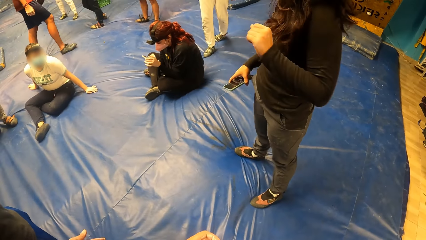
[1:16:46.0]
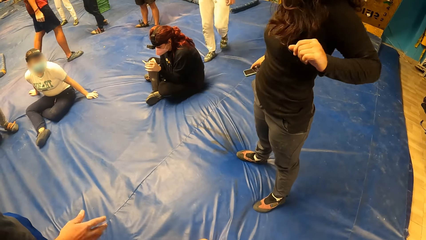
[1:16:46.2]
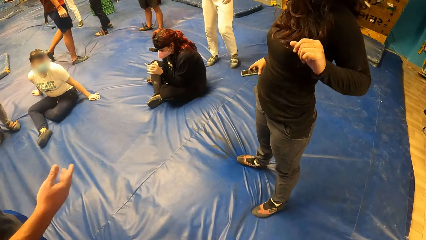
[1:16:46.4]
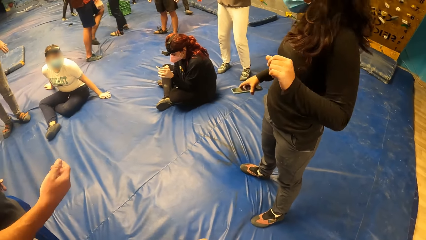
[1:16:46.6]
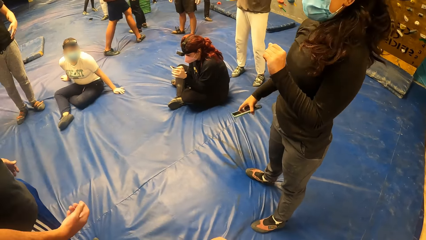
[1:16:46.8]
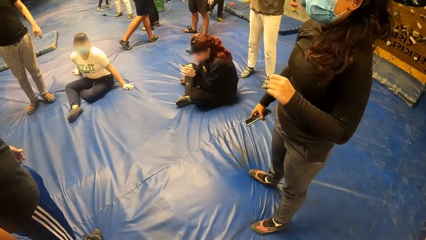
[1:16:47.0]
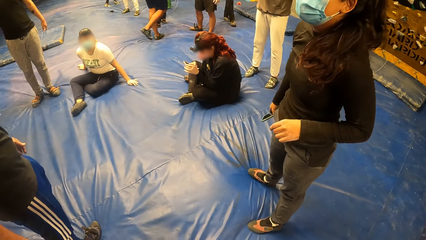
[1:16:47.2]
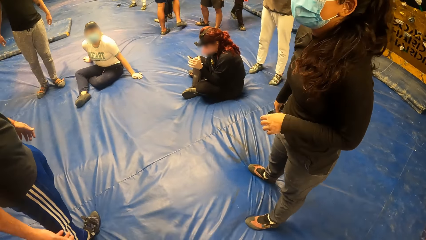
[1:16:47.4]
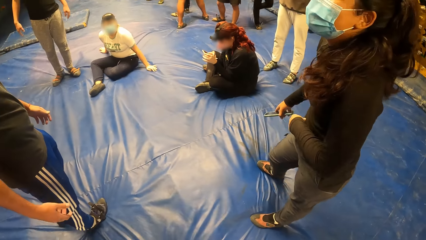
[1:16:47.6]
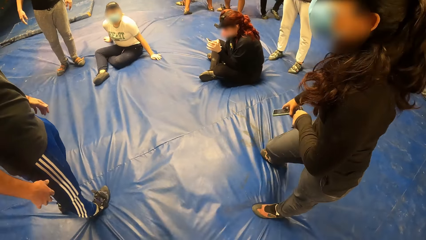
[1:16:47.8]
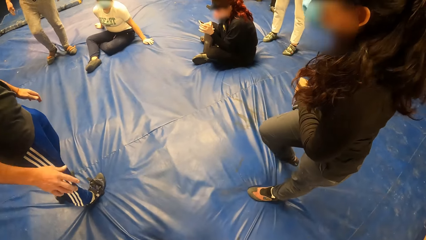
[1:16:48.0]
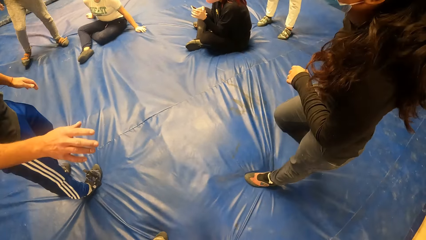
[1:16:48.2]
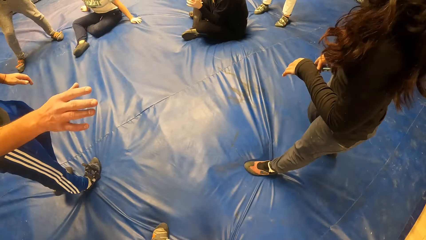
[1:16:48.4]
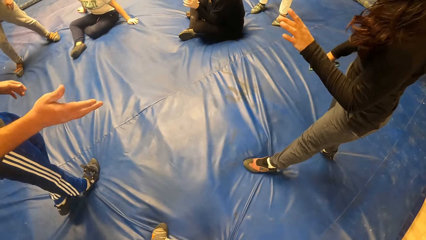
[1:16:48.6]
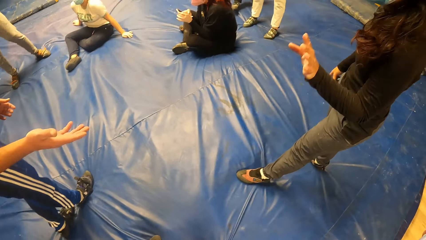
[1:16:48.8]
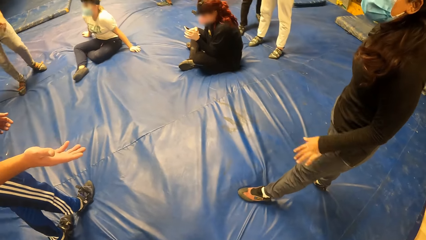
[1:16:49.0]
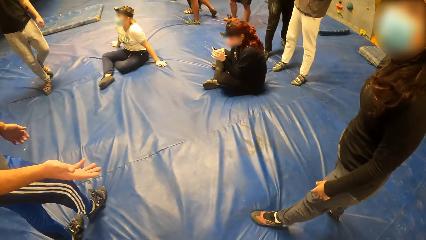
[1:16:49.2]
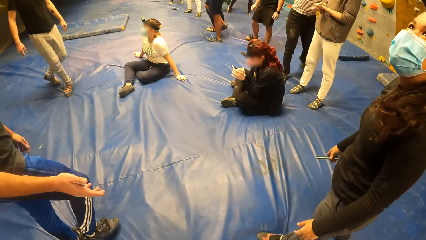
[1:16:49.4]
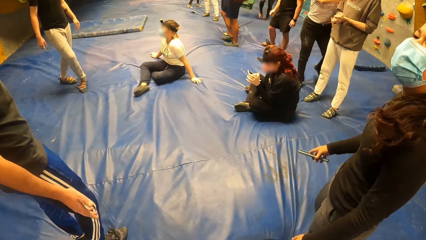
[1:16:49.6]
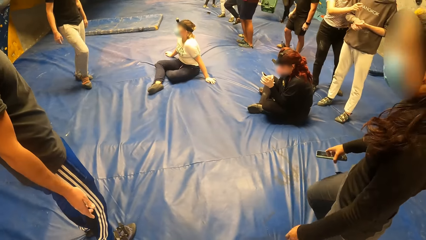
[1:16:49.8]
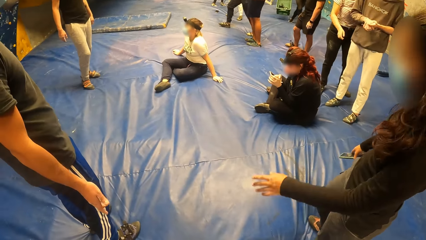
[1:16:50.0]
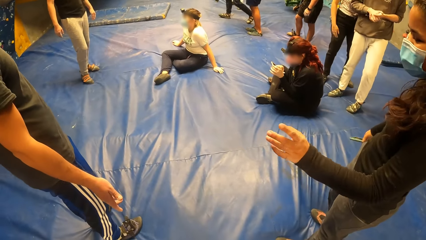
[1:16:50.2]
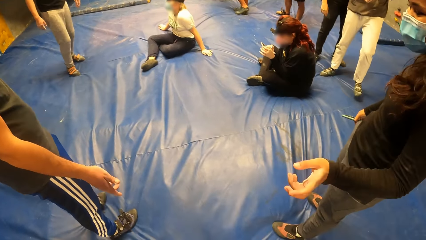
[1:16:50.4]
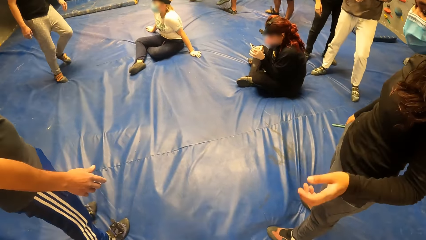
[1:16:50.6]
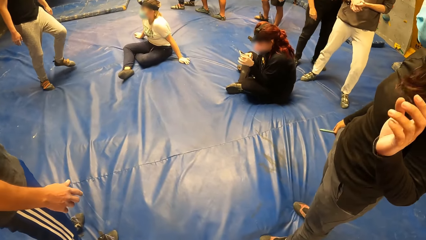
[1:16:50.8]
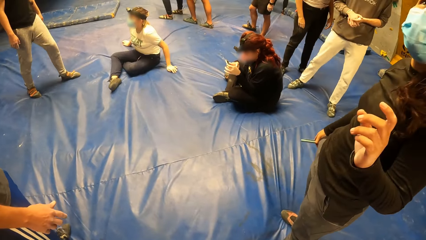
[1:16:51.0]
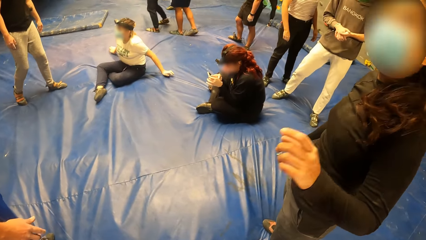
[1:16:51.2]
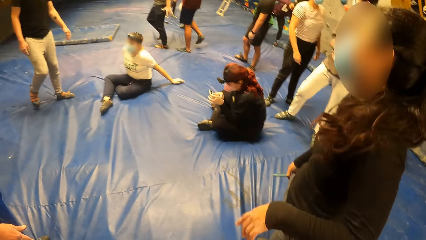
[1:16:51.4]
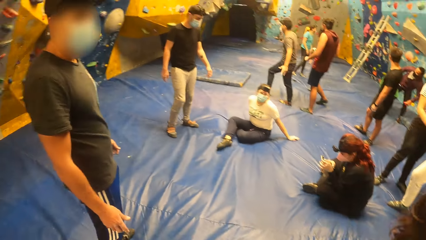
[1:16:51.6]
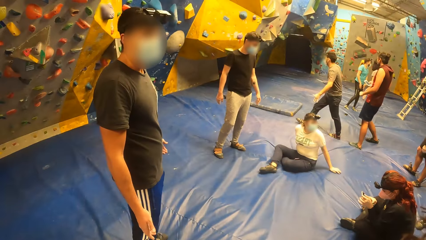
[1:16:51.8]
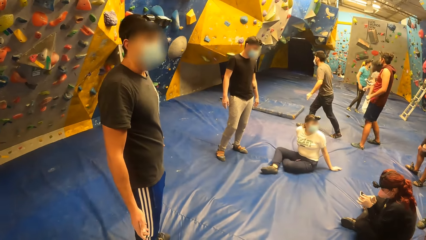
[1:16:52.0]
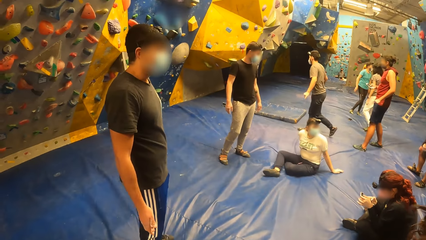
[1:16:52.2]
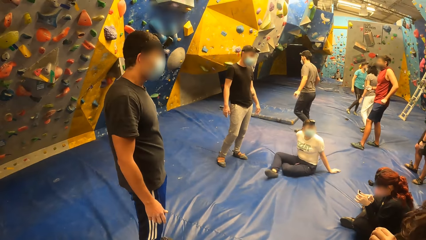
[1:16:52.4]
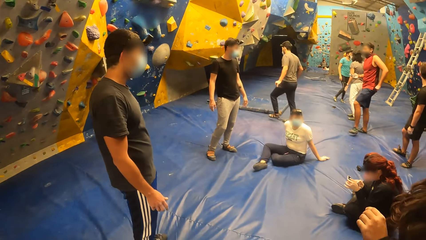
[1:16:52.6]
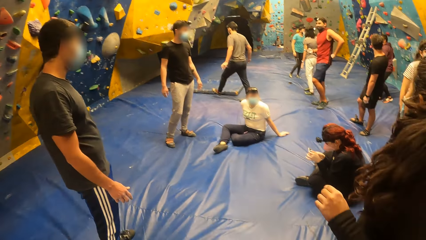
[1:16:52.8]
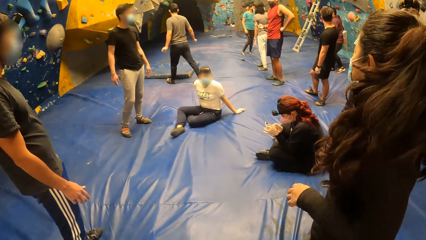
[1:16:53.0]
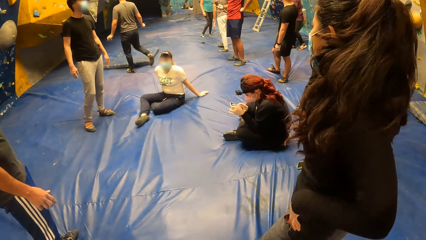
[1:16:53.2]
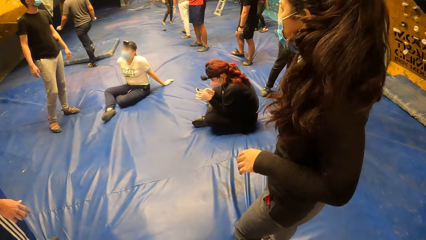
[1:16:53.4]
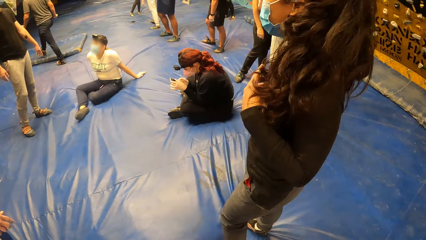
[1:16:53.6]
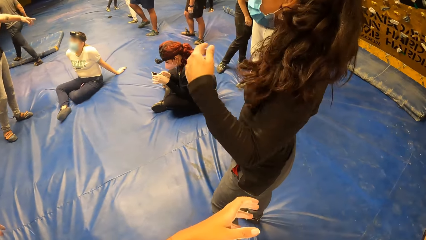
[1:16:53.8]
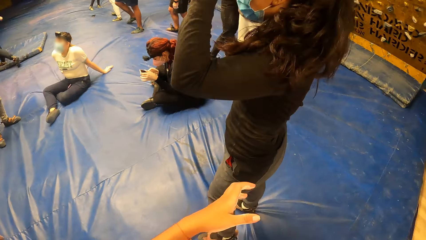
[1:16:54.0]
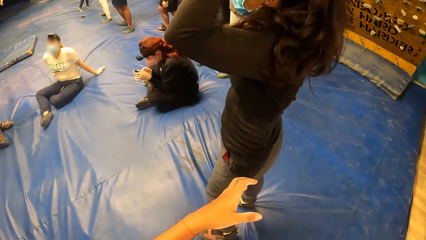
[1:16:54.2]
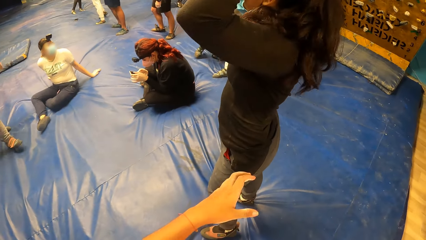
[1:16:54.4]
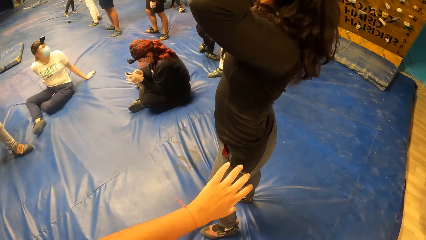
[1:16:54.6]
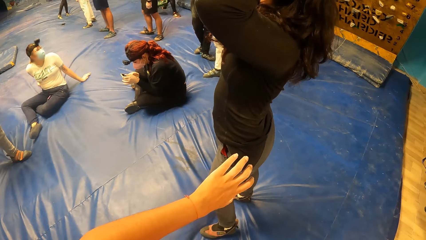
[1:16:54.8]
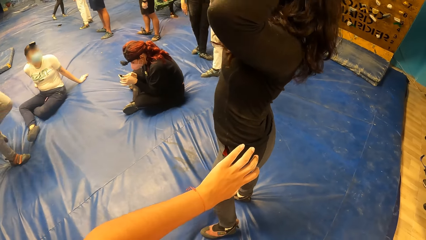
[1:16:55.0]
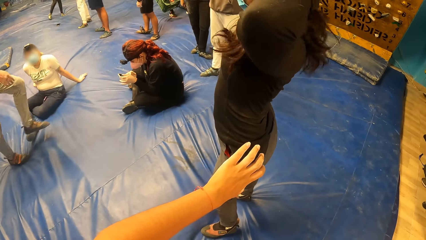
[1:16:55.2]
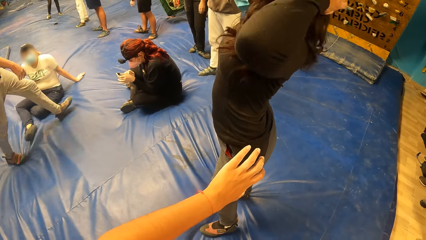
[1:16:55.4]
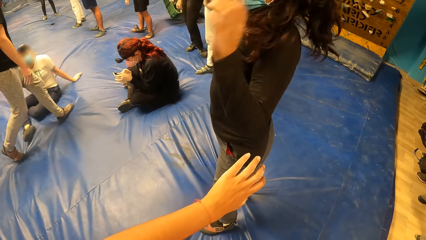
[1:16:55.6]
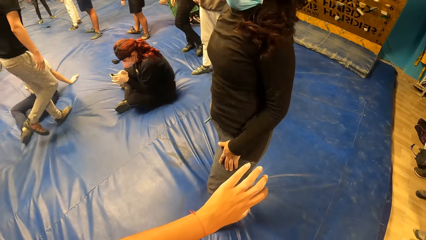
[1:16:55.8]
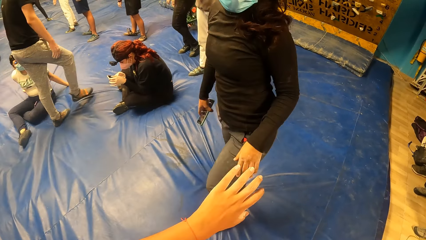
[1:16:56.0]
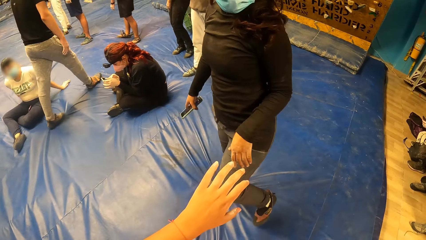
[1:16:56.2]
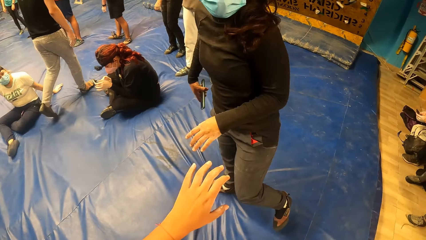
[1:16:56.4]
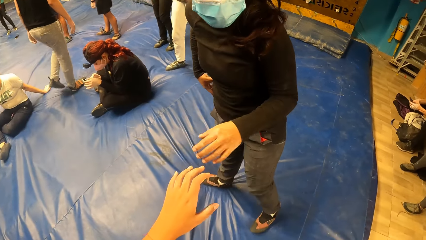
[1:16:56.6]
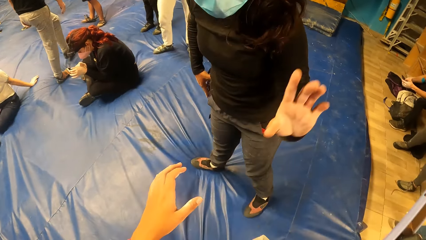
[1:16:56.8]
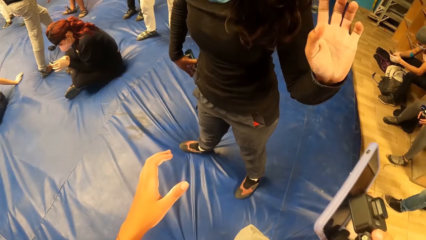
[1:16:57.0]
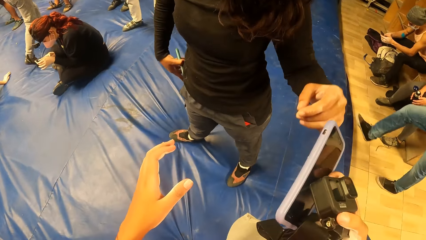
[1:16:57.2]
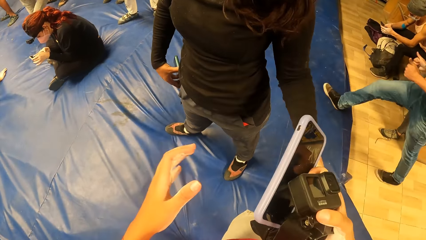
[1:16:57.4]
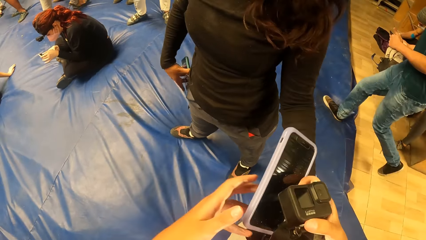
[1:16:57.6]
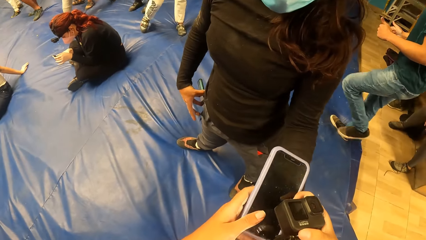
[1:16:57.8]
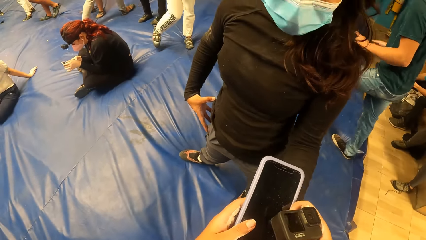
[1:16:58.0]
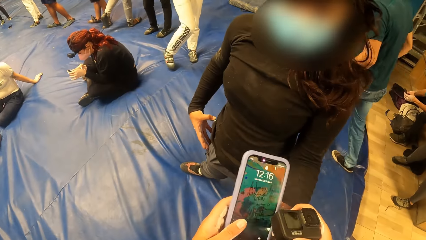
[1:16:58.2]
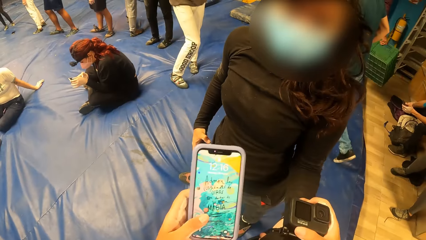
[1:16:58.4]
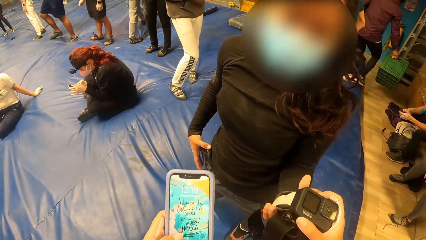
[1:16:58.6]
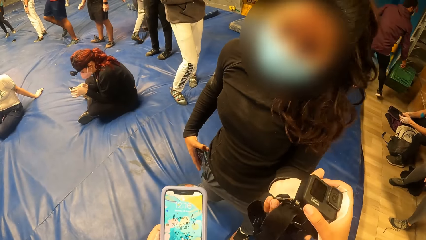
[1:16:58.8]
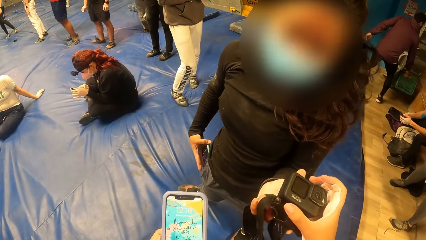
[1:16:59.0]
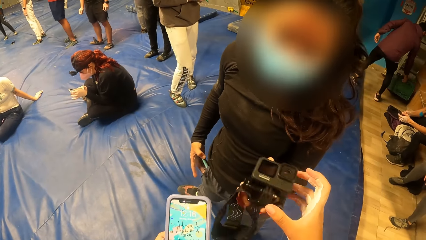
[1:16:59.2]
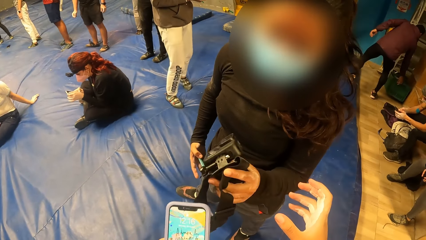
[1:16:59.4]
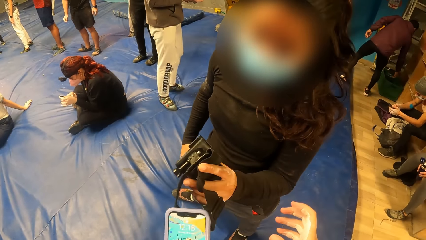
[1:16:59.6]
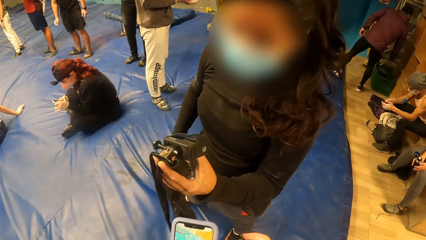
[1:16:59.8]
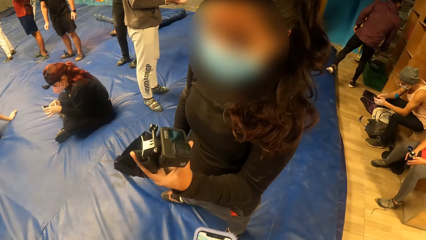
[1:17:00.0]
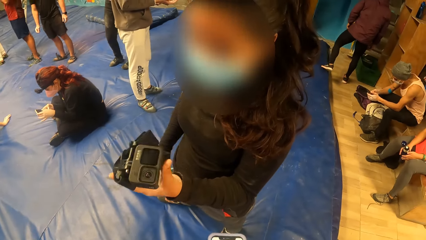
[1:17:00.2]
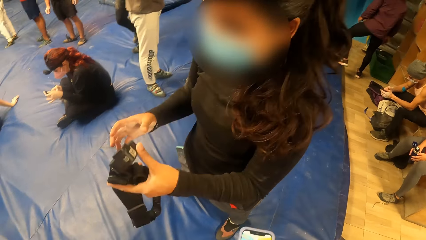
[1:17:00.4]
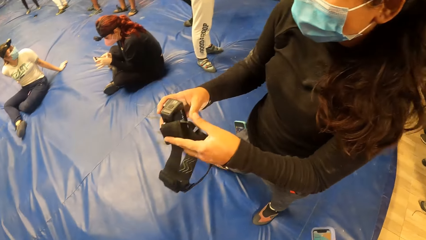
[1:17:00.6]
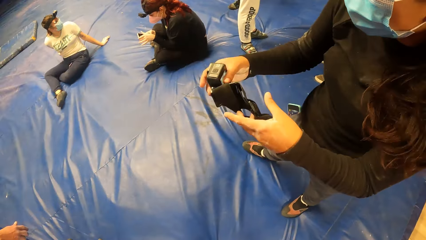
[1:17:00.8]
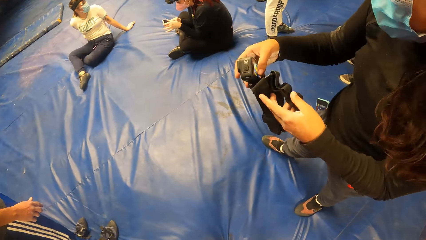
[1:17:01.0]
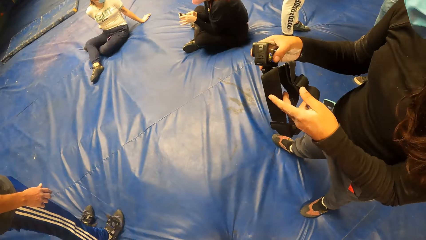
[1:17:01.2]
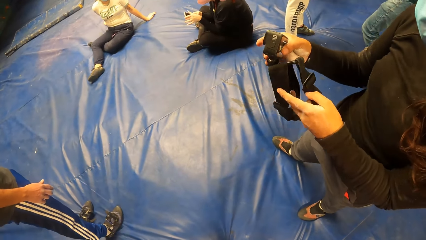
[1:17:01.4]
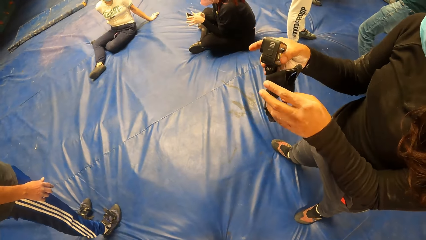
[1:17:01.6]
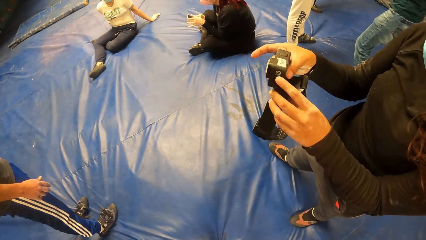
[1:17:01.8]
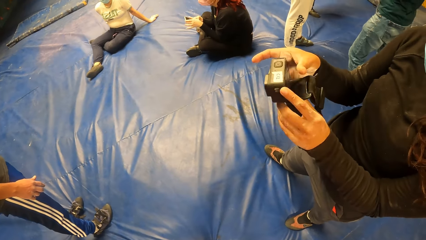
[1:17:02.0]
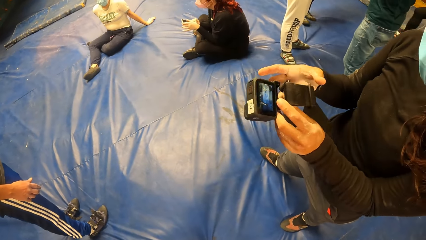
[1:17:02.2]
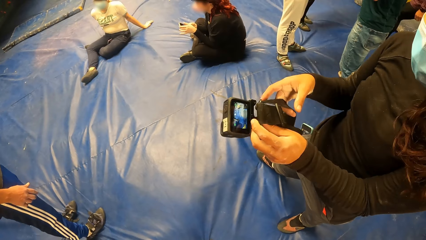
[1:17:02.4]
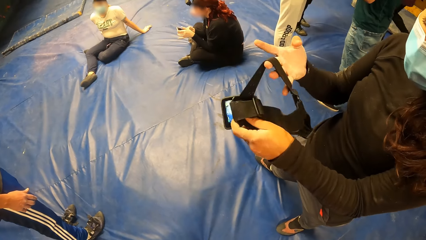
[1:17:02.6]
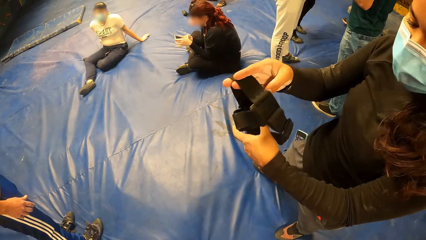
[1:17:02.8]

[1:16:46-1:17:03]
The camera wearer looks around. She stares at her hand and interacts with a woman. The woman puts her phone in the pocket. The camera wearer holds the mobile phone and the camera in her right hand. She switches the mobile phone to her left hand. She gives the camera to the woman with her right hand. She interacts with the woman. The woman holds the camera.
